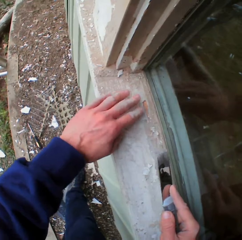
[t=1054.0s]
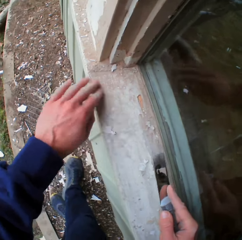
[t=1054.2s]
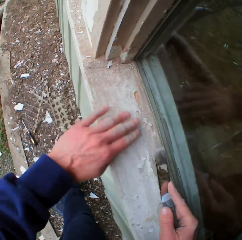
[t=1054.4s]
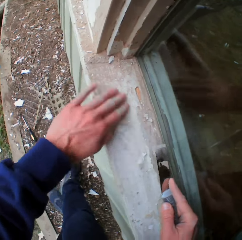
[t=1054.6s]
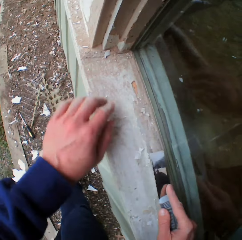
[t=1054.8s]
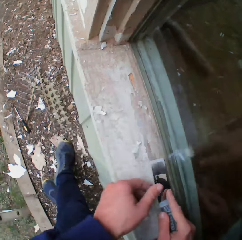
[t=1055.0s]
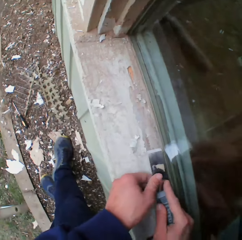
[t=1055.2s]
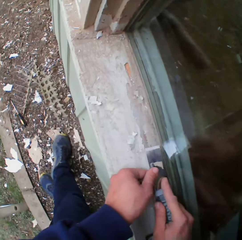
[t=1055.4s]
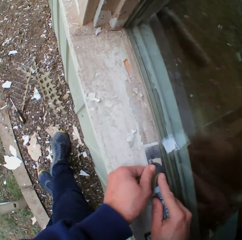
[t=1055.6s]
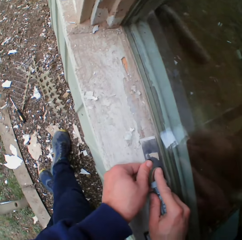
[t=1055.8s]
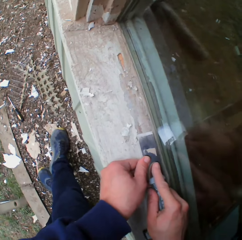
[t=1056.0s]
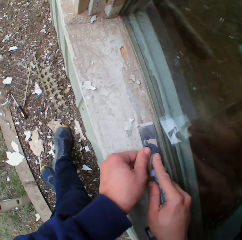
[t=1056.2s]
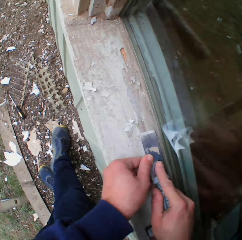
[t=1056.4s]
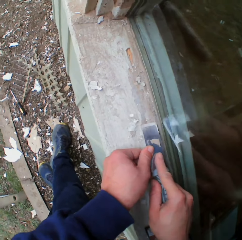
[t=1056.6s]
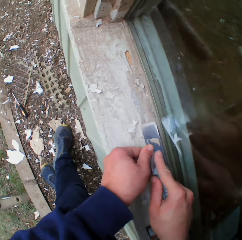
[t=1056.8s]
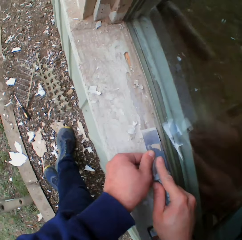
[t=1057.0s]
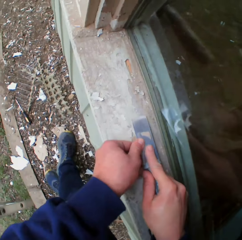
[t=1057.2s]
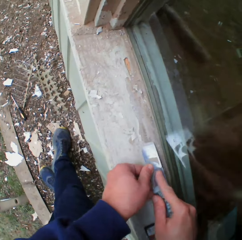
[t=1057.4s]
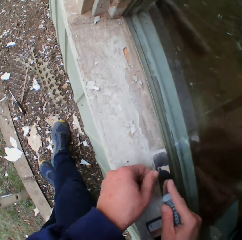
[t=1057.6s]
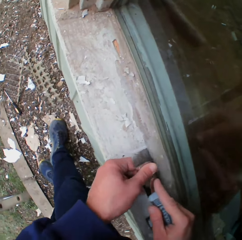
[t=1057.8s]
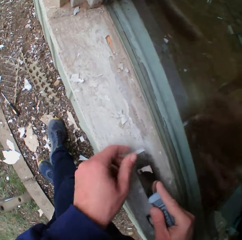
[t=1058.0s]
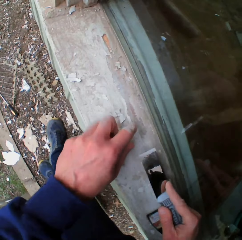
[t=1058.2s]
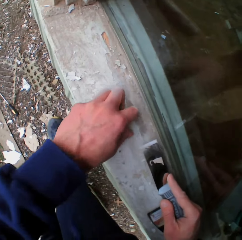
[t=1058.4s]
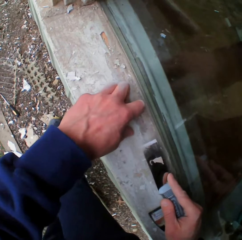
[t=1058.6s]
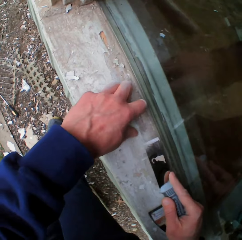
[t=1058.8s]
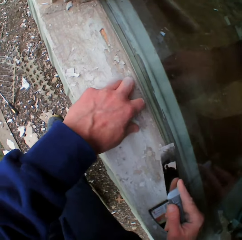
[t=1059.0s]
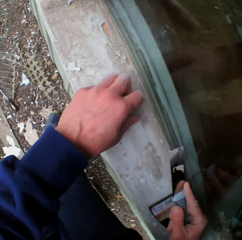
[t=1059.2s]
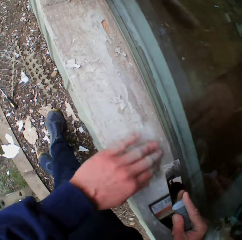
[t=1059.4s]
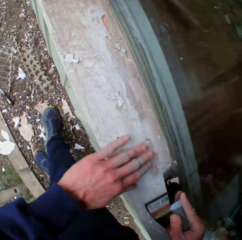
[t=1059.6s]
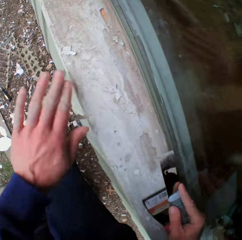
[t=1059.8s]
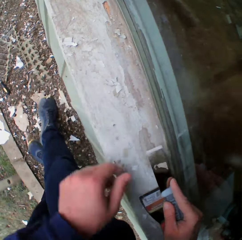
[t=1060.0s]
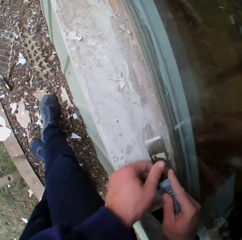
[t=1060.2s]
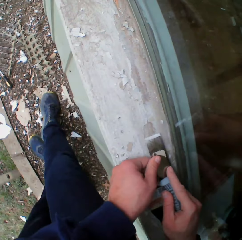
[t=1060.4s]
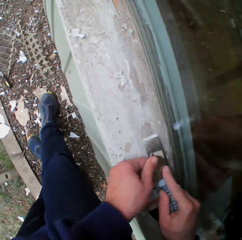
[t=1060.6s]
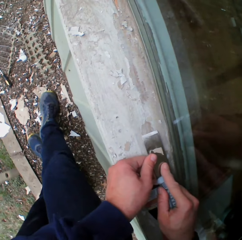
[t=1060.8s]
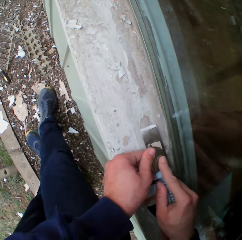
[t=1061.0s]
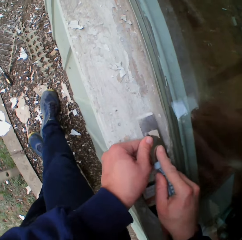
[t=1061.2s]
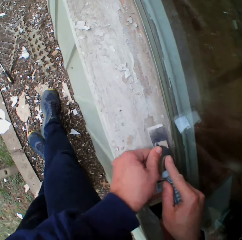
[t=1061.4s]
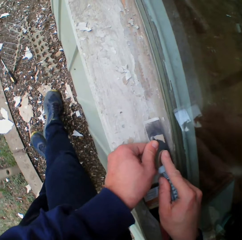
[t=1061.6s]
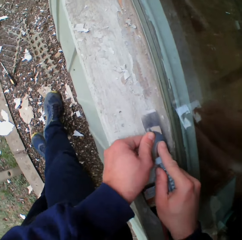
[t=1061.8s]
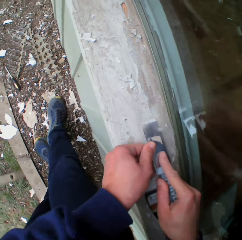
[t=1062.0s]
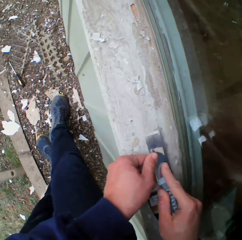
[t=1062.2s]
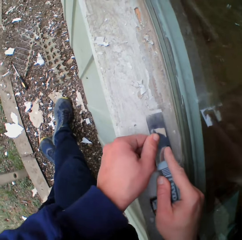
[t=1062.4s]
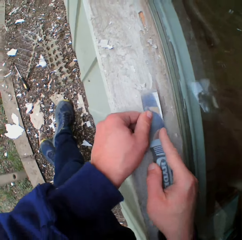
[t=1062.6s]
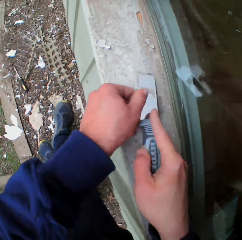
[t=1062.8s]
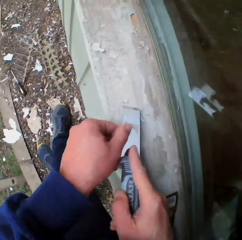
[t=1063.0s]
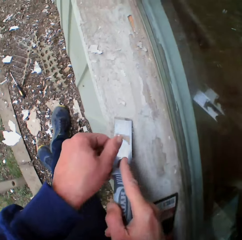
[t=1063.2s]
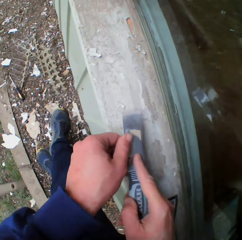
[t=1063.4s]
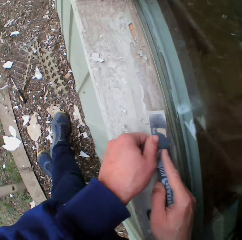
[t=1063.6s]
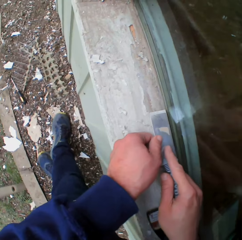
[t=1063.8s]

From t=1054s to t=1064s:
The camera wearer scrapes the surface. They remove the dried paint with a chisel. They touch the surface. They wipe the surface. They scrape the surface.

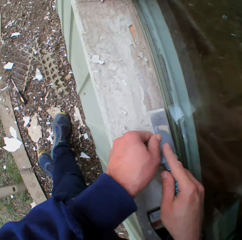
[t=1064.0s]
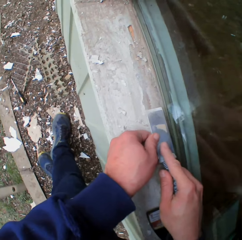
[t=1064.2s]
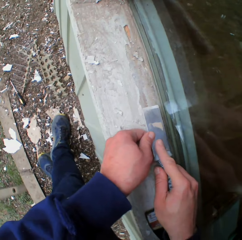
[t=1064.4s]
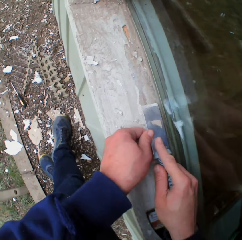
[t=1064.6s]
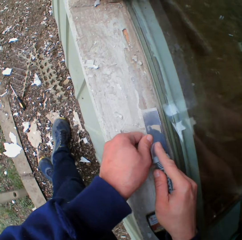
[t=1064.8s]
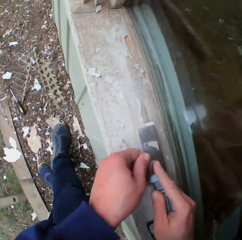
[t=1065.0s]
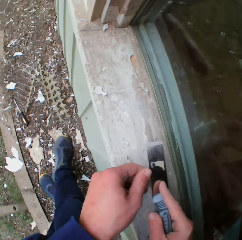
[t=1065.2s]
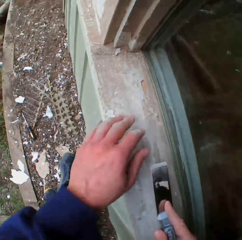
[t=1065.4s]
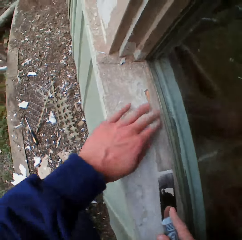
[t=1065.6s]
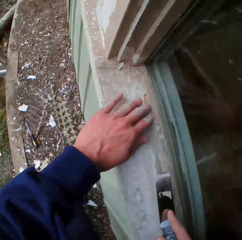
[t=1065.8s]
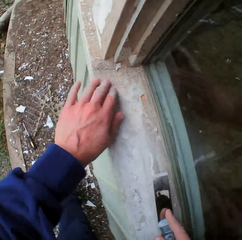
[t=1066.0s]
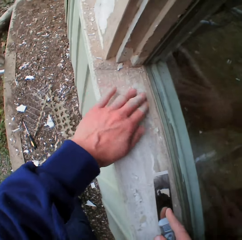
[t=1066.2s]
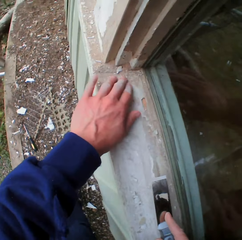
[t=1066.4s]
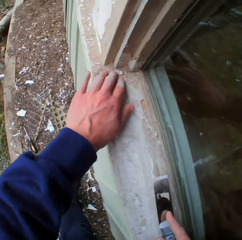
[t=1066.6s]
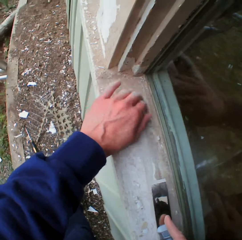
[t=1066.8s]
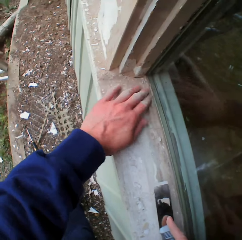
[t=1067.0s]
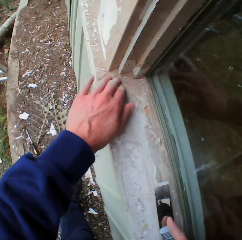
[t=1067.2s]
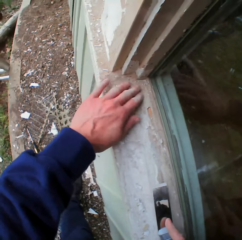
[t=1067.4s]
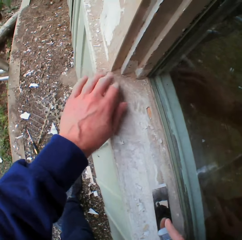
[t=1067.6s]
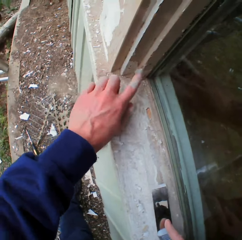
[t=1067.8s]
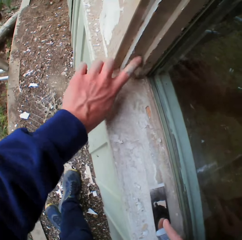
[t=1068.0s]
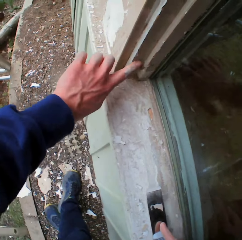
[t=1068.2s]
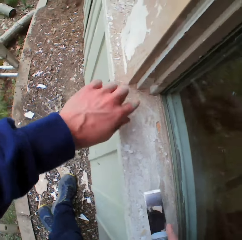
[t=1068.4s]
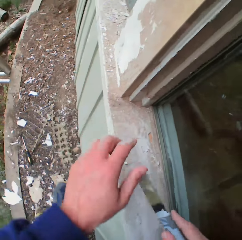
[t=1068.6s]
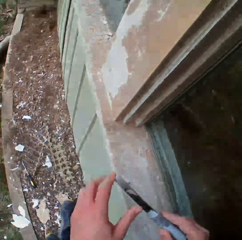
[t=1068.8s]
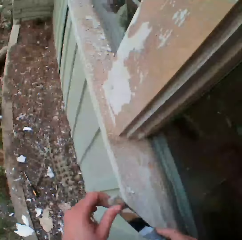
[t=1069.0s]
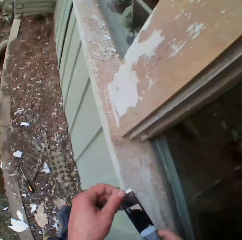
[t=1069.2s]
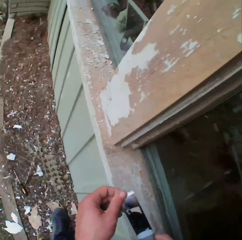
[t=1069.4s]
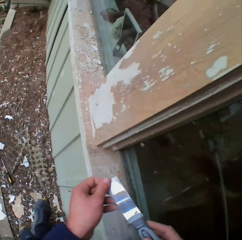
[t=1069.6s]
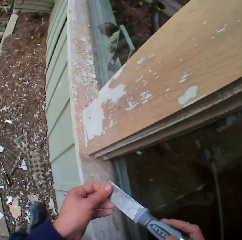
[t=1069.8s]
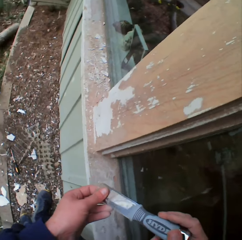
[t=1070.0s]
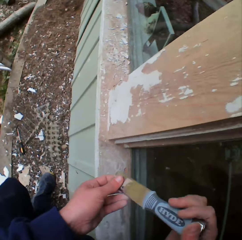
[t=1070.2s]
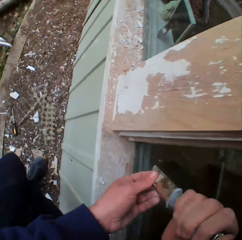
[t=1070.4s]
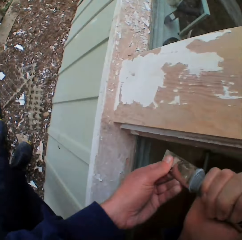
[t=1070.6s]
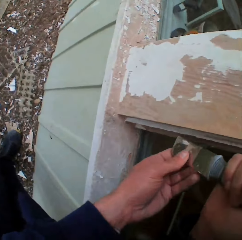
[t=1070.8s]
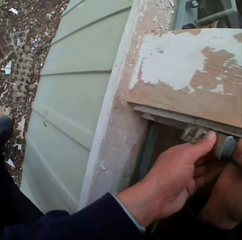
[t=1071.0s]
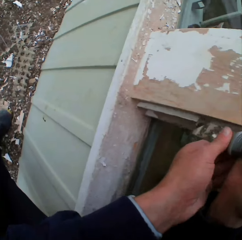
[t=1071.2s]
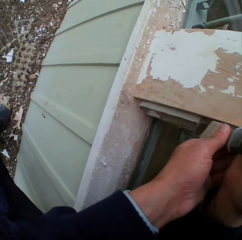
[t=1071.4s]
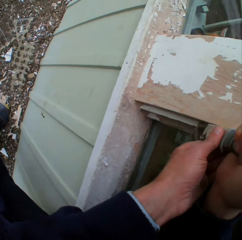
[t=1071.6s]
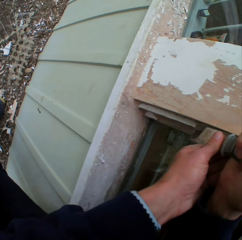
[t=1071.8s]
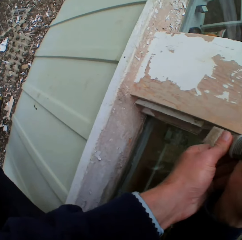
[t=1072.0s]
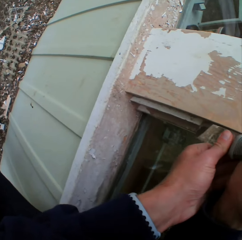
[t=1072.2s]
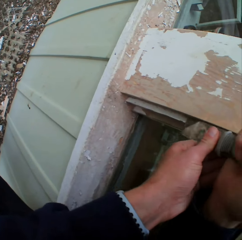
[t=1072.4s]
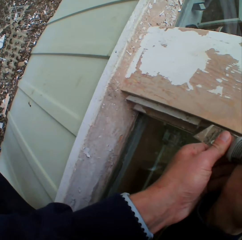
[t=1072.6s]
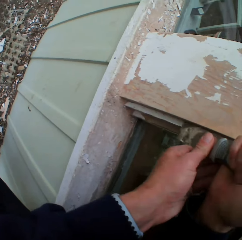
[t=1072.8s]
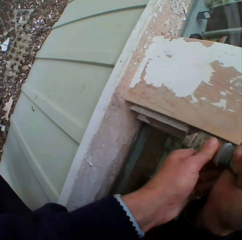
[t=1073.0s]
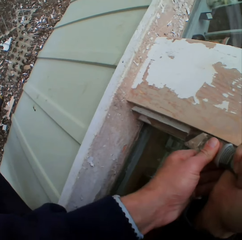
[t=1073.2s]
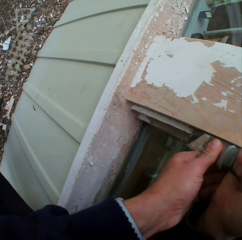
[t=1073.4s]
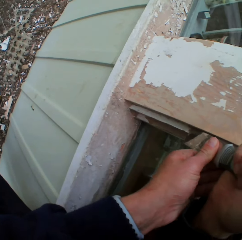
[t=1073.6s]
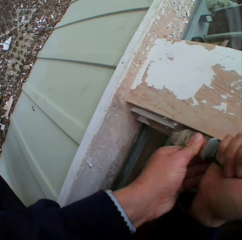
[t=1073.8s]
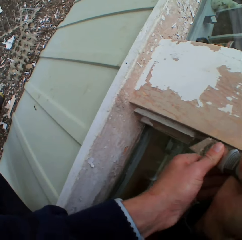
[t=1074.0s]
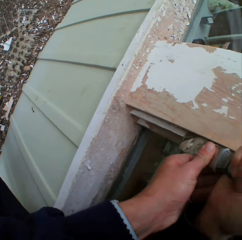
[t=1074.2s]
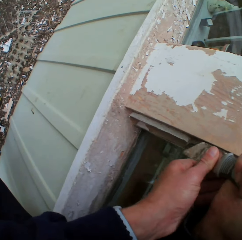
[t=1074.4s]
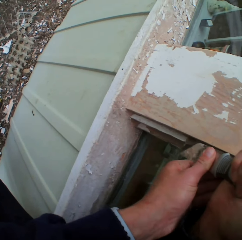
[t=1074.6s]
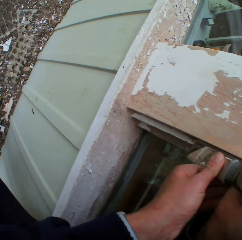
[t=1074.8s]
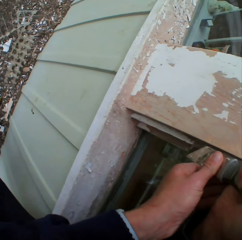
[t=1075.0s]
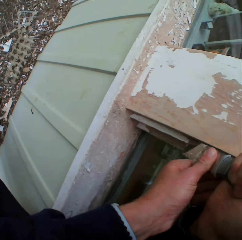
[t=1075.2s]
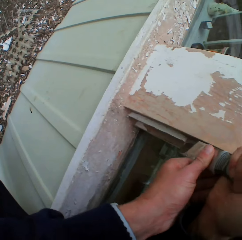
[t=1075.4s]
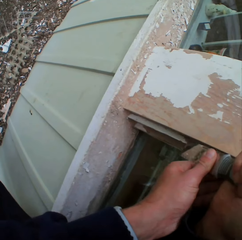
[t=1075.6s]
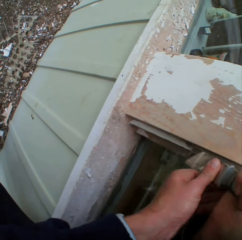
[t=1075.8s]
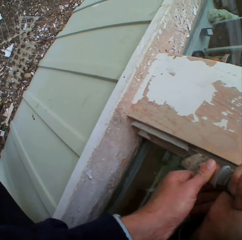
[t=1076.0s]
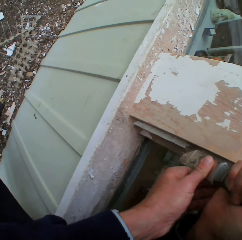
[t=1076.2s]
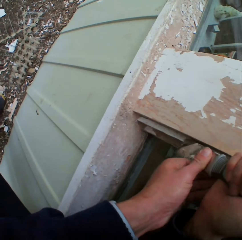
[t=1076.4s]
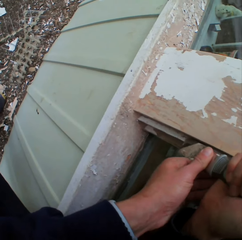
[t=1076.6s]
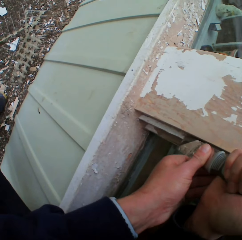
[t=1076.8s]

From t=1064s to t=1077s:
The camera wearer wipes the surface. He removes the dried paint with his hand. He holds the scraper in both hands. He scrapes the surface. He removes the dried paint with a chisel.

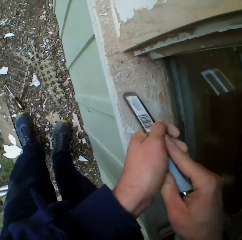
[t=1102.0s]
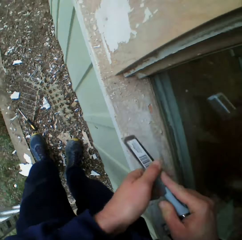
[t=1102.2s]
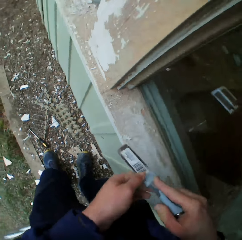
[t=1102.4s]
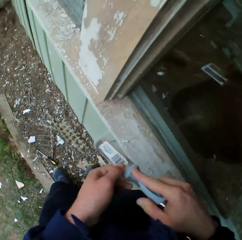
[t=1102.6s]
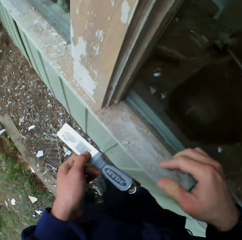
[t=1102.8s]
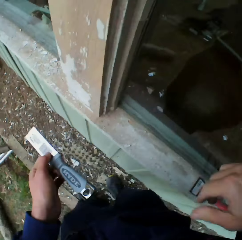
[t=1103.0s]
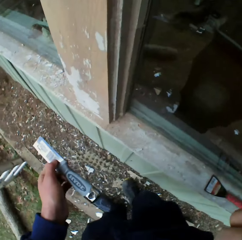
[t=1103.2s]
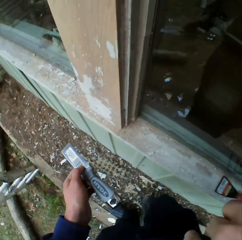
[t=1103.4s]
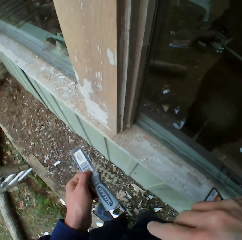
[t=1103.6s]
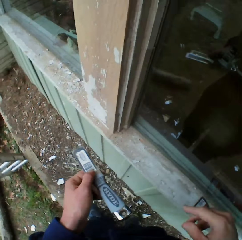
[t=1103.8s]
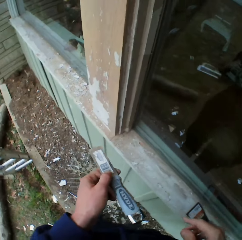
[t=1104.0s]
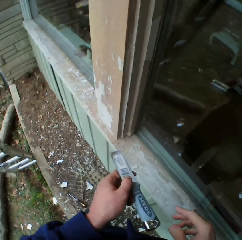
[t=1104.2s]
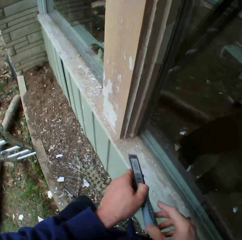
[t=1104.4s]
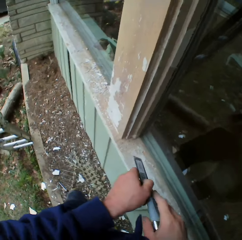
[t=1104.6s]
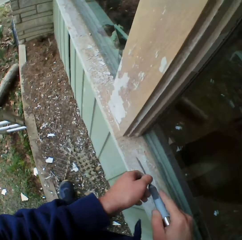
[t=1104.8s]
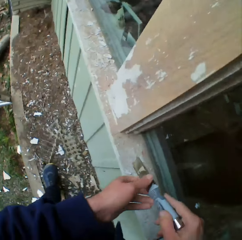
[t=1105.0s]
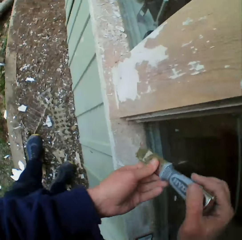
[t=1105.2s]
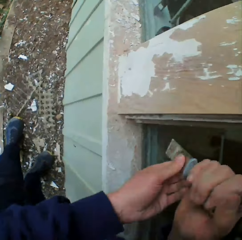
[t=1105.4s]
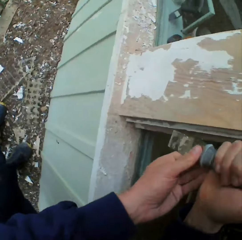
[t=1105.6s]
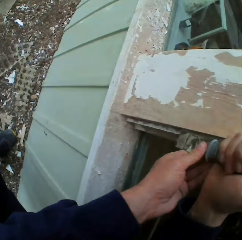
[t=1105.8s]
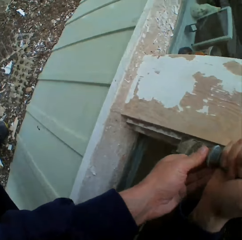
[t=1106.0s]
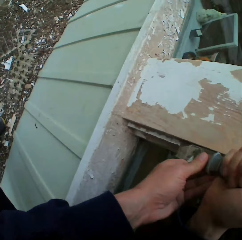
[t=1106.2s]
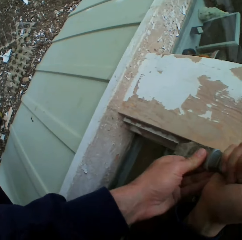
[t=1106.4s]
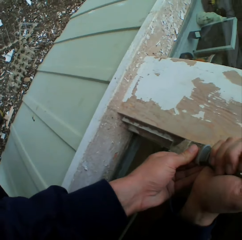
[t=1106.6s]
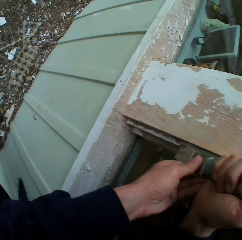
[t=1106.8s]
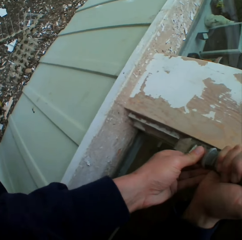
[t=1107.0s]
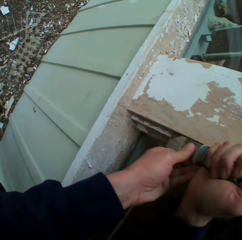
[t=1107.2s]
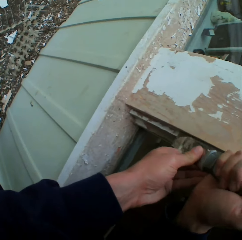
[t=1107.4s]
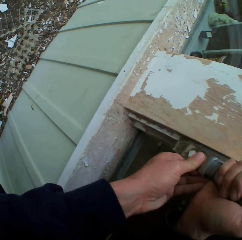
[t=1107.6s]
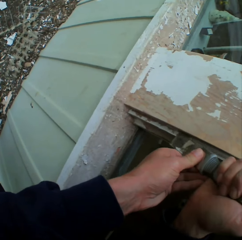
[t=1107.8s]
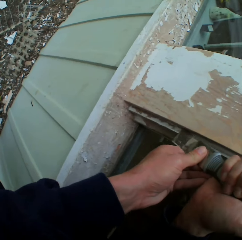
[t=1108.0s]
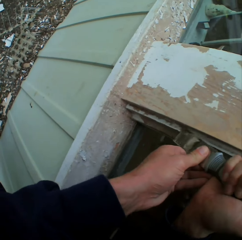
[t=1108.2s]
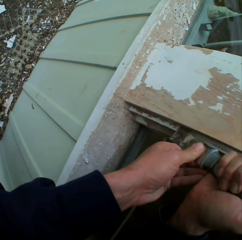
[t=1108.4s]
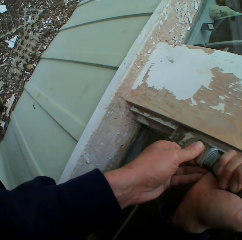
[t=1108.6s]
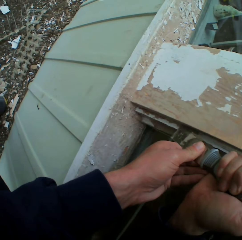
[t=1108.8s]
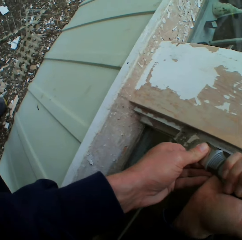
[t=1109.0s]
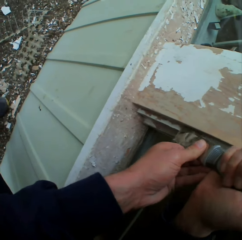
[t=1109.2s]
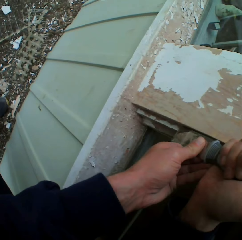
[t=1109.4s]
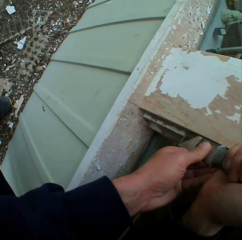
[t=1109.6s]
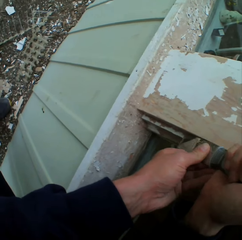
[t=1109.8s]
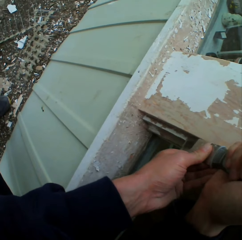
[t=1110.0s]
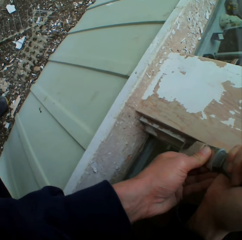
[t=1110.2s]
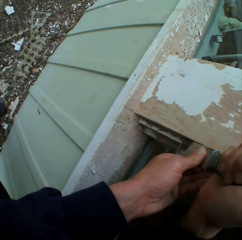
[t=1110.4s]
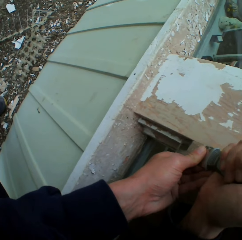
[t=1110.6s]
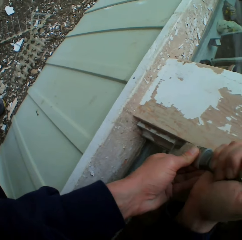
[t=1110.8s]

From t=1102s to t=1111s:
The camera wearer wipes his face with his right hand. He moves his right hand. He holds a paint scraper with both hands. He removes the dried paint on the wall or window frame with the metal scraper.
